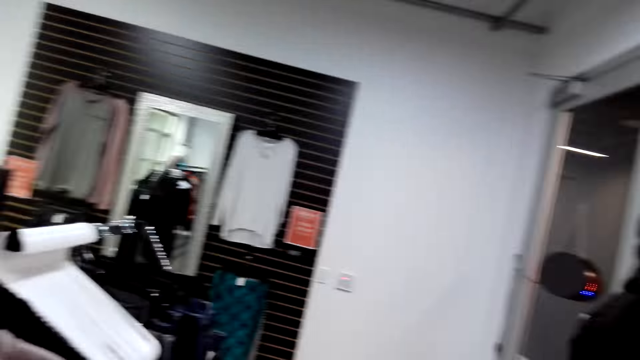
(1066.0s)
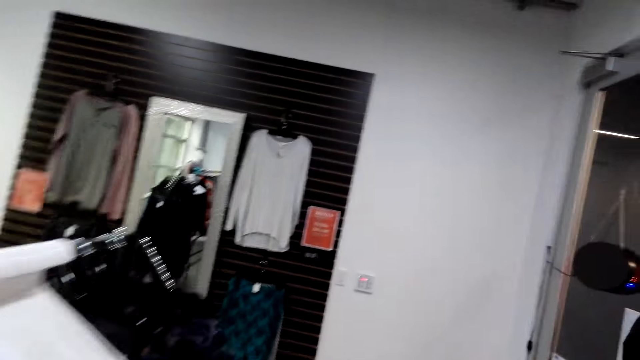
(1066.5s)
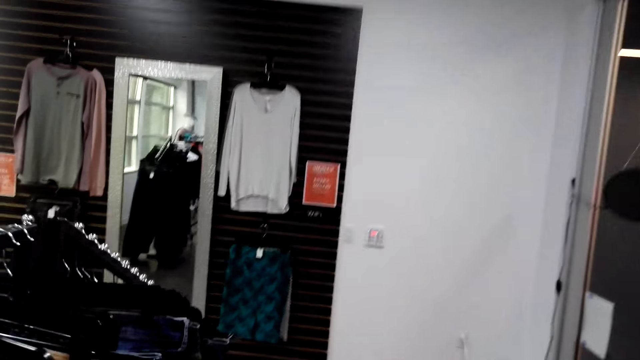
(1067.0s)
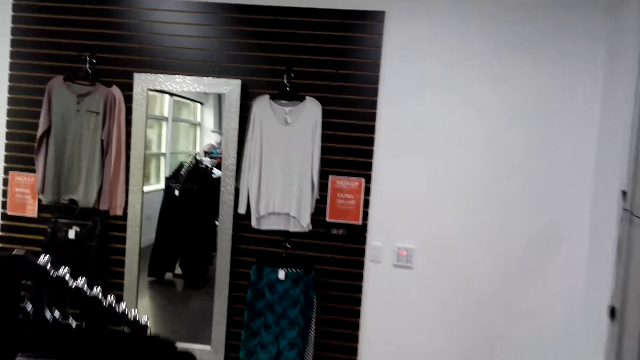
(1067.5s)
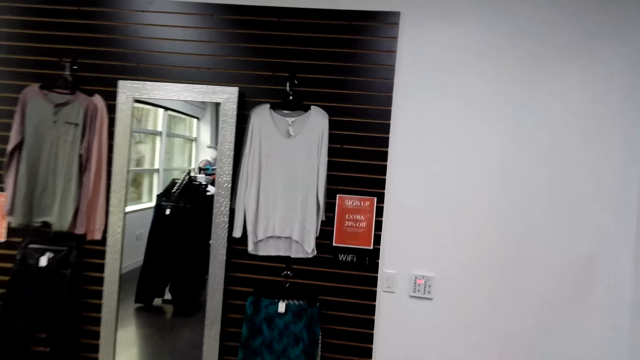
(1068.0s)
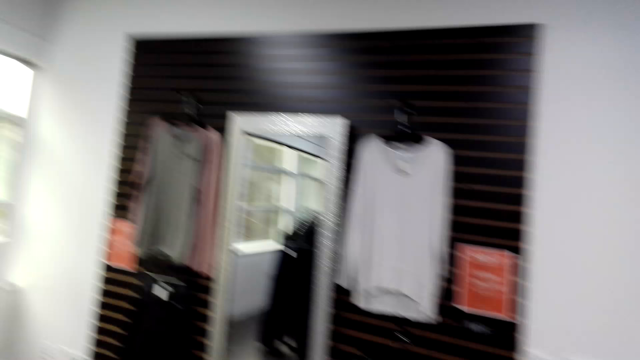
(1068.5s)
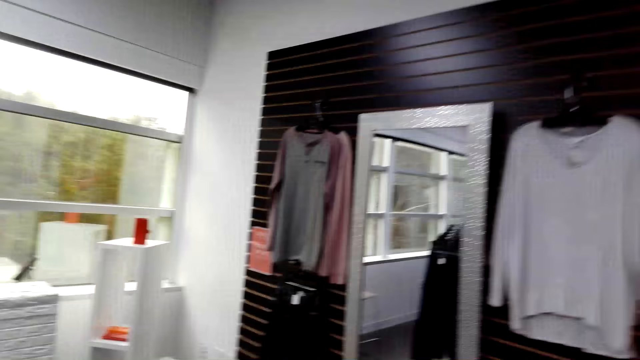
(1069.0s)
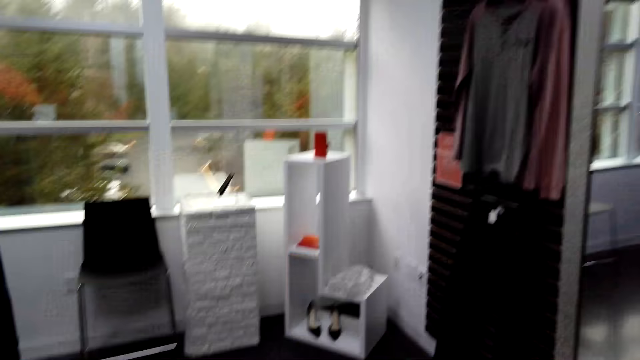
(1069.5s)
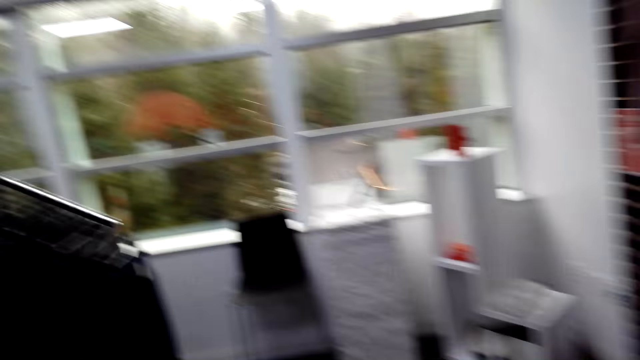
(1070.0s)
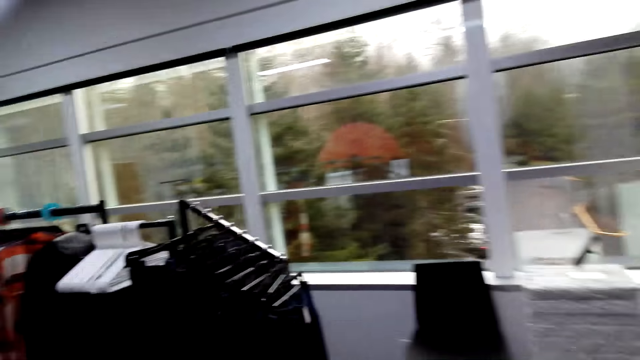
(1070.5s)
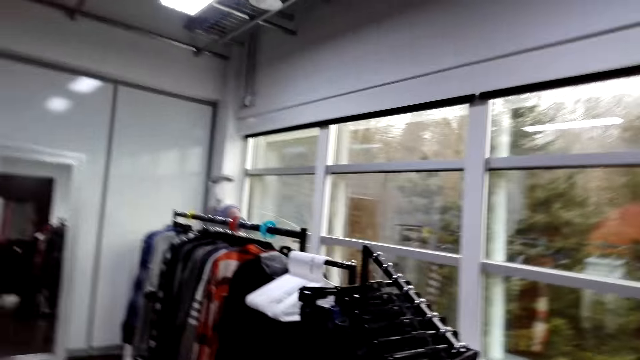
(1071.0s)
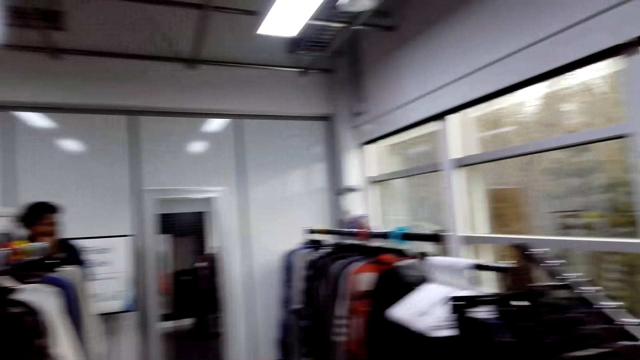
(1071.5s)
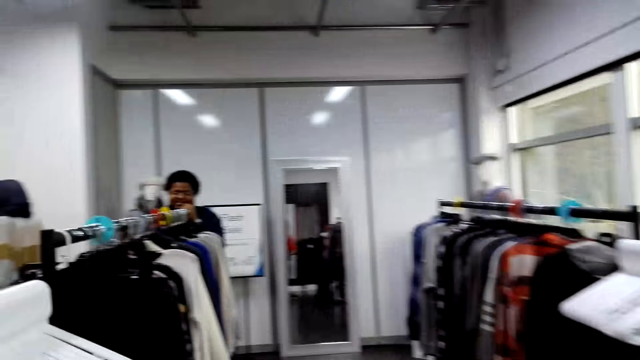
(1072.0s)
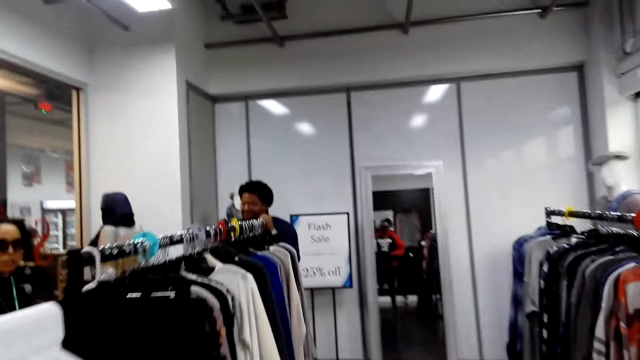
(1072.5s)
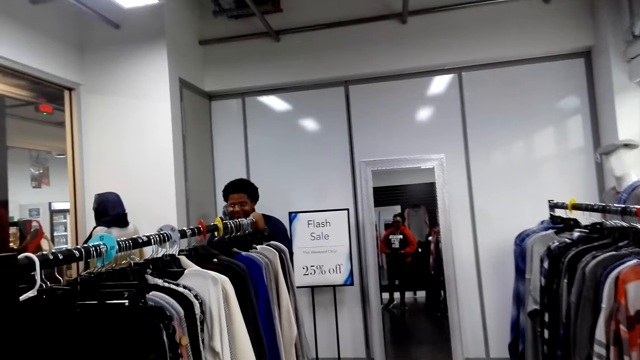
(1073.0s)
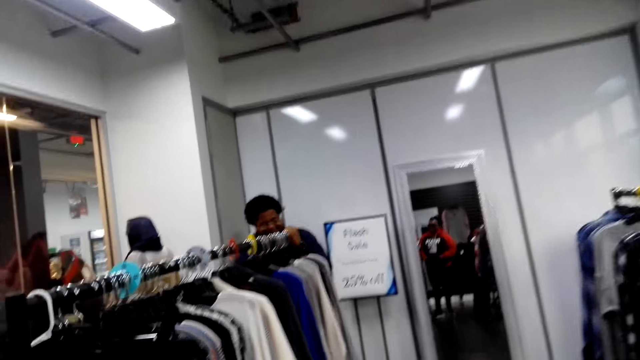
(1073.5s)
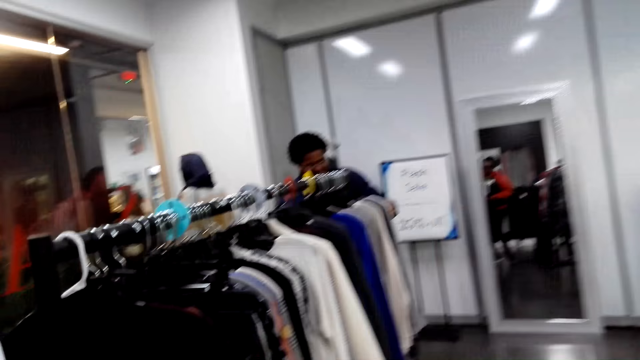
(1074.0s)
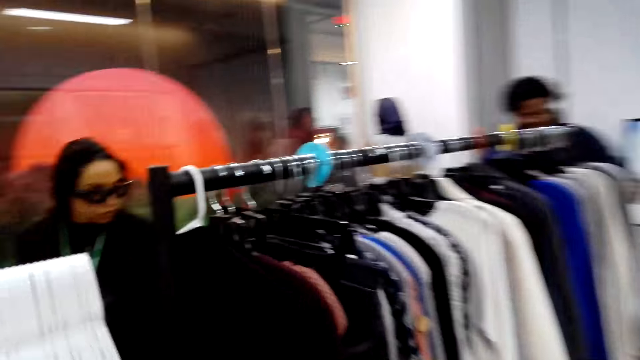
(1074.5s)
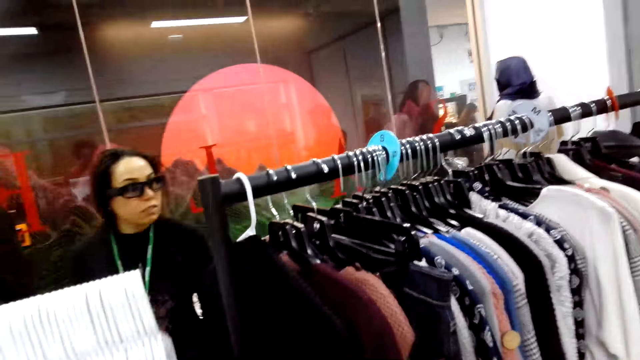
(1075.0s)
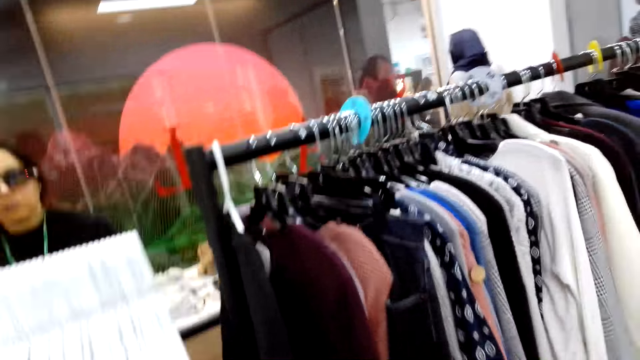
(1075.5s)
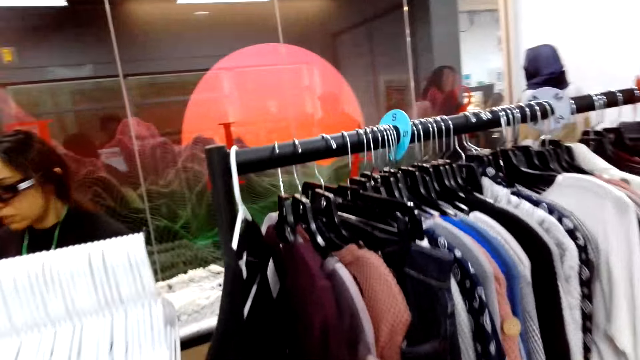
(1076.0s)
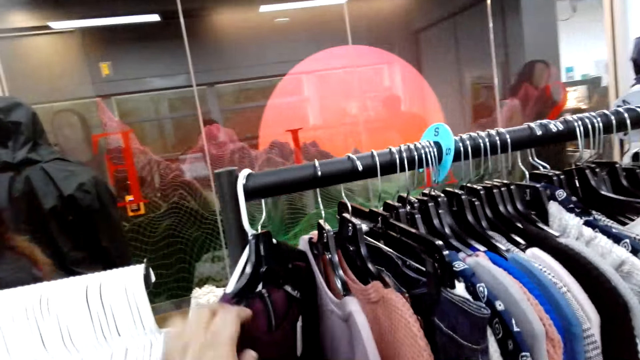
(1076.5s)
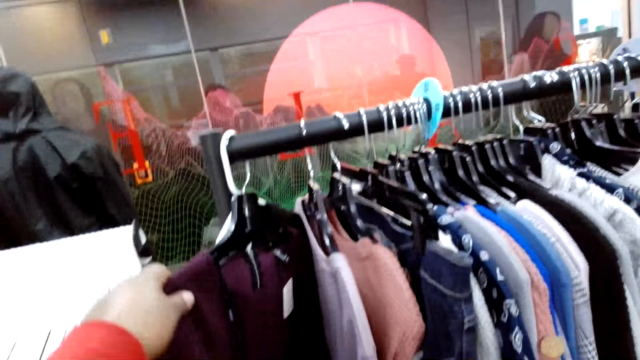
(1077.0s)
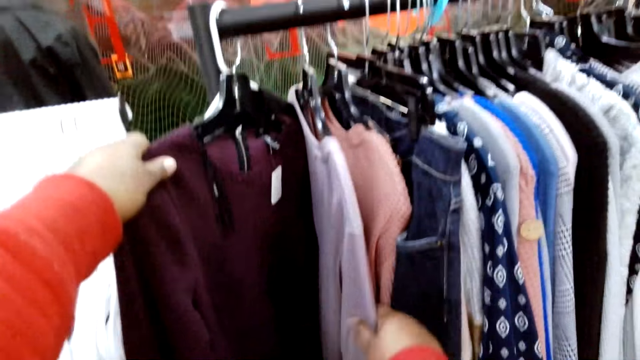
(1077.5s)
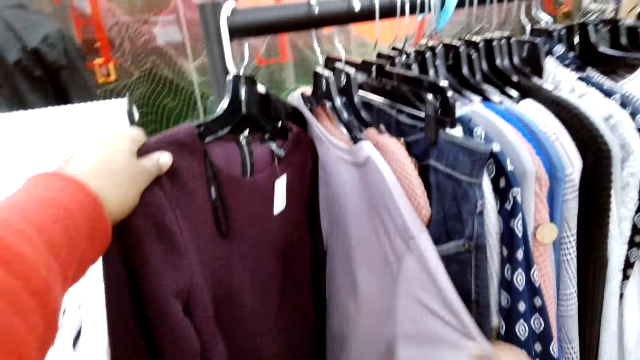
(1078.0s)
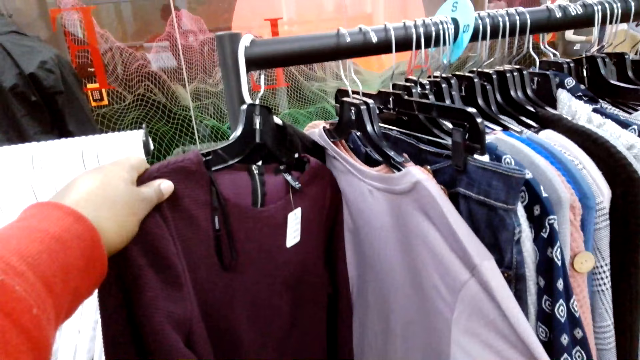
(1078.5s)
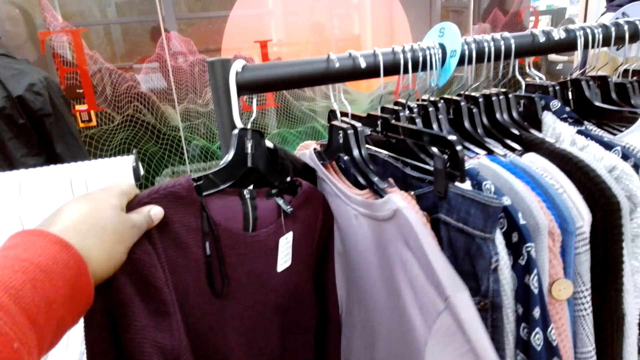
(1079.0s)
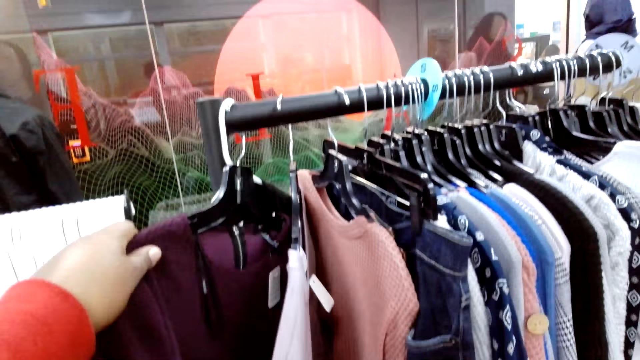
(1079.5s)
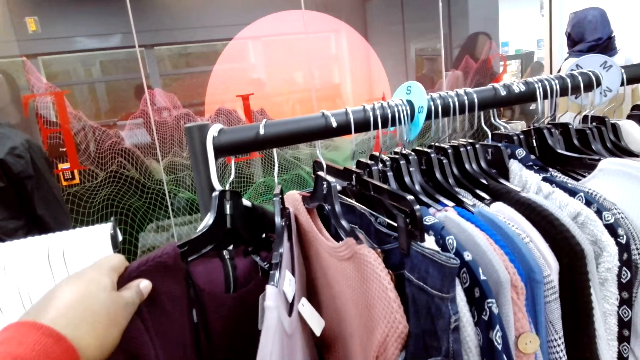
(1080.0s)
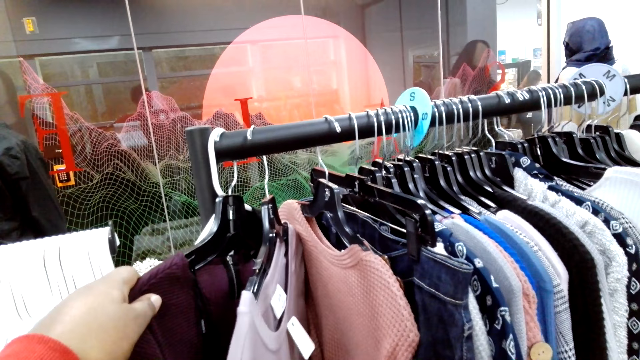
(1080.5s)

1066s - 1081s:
The camera wearer walks around the clothing store. A man holds the metal bar. The man stands in the clothing store and touches the cloth. A woman looks at the clothes. A lady walks around the clothing store. The camera wearer looks through the clothes in the hangers. They sample clothes on a clothes hanging stand.

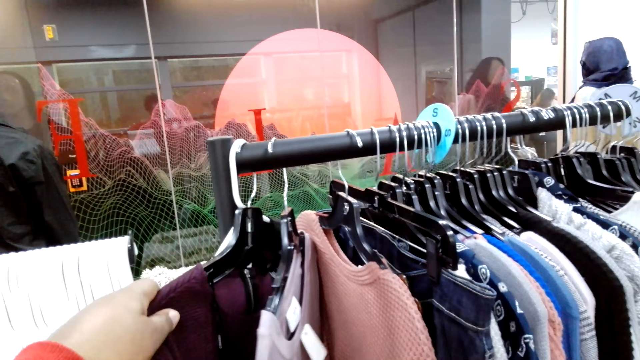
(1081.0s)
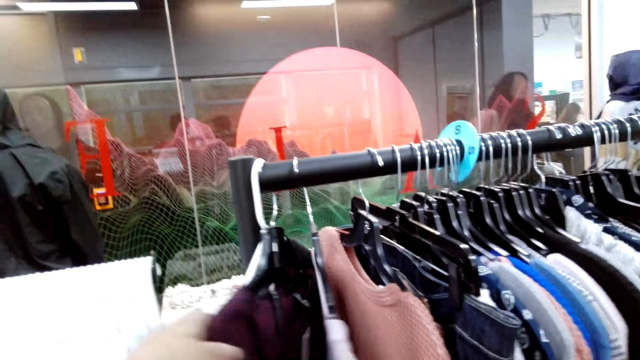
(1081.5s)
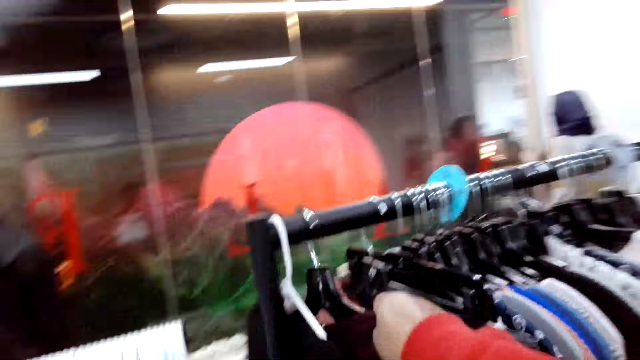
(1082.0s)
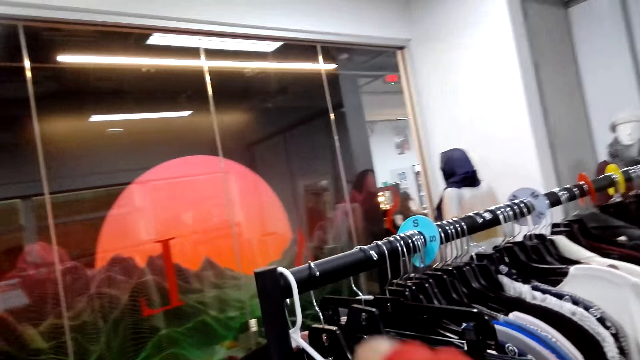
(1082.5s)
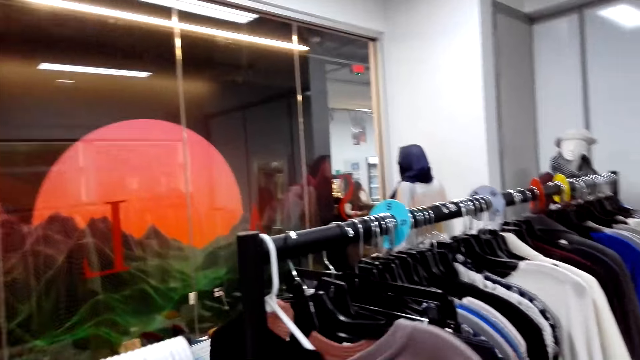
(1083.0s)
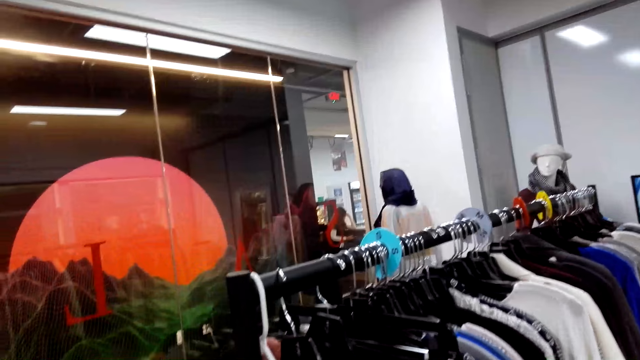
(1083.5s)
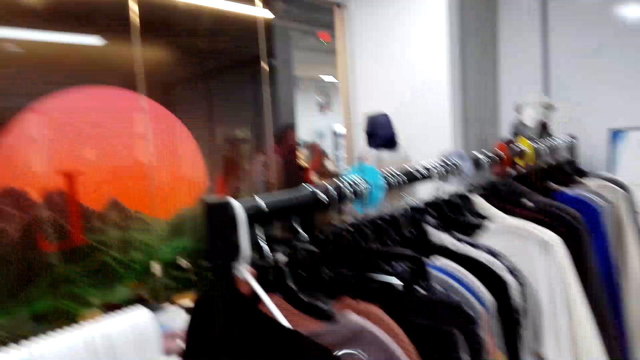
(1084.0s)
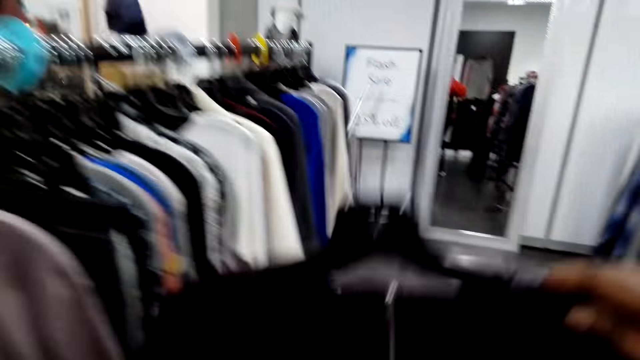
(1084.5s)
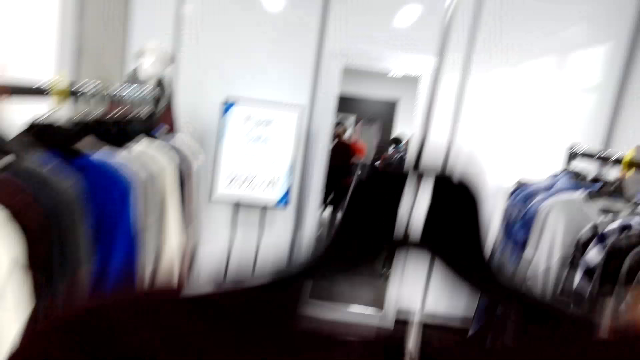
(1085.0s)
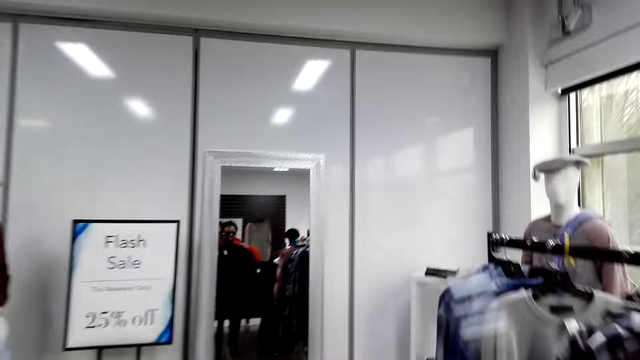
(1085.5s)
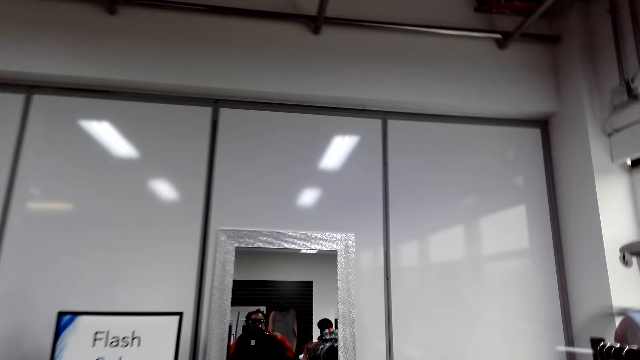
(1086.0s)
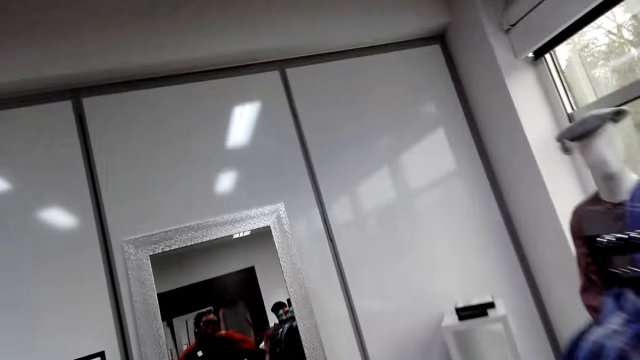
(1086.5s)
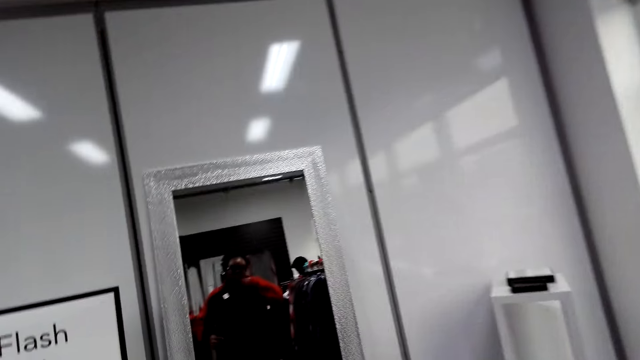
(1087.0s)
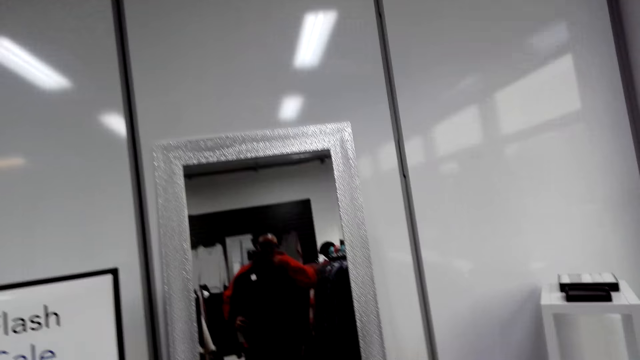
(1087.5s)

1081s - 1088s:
The camera wearer picks up a cloth on the clothes hanging stand. She walks to the mirror. She fits the cloth in the clothing store. She looks at herself in the mirror.
